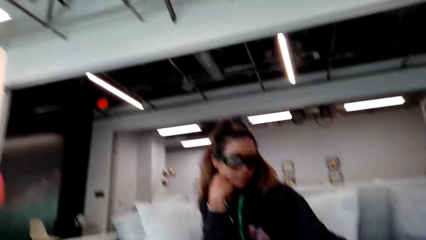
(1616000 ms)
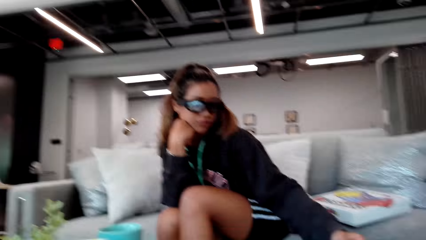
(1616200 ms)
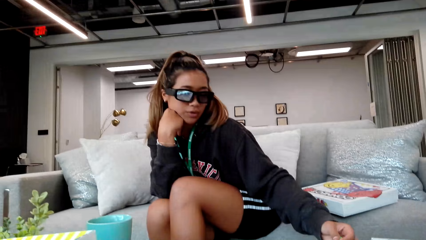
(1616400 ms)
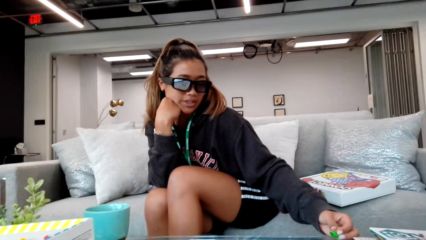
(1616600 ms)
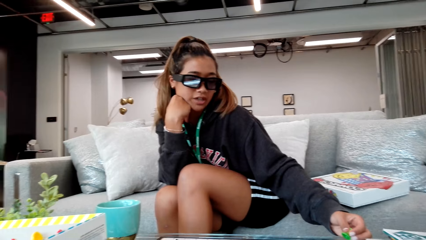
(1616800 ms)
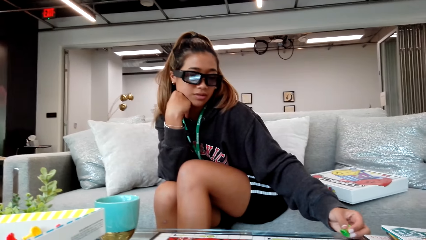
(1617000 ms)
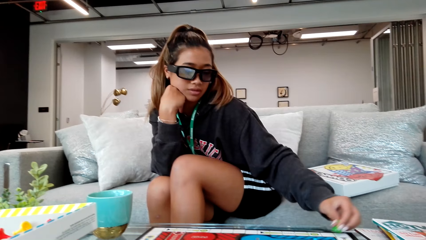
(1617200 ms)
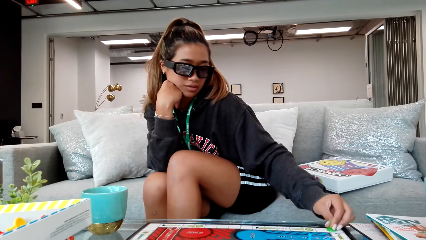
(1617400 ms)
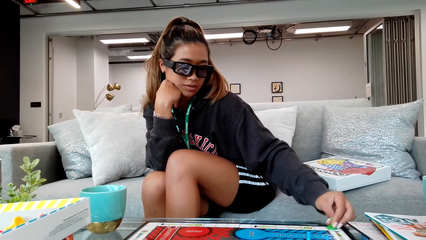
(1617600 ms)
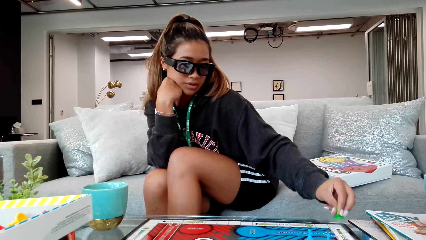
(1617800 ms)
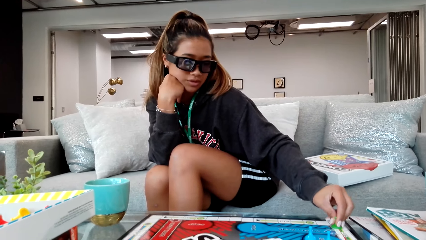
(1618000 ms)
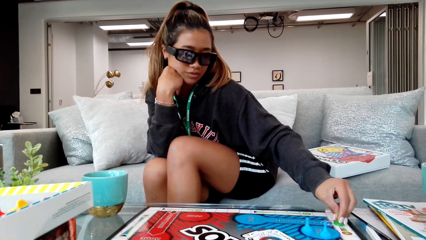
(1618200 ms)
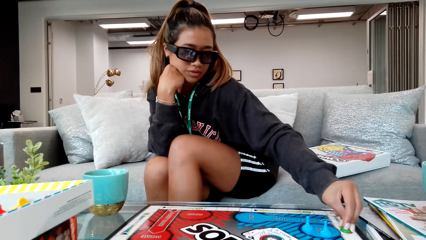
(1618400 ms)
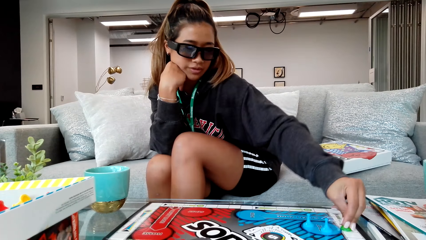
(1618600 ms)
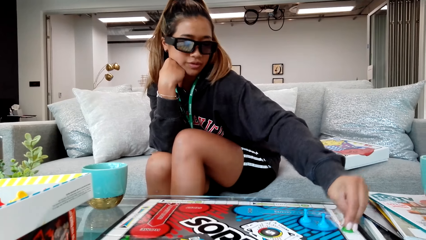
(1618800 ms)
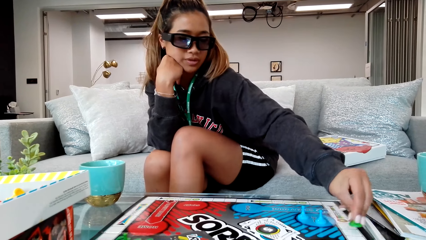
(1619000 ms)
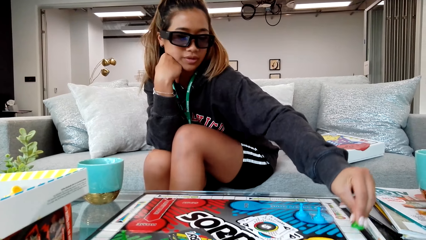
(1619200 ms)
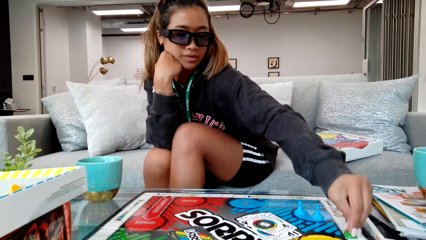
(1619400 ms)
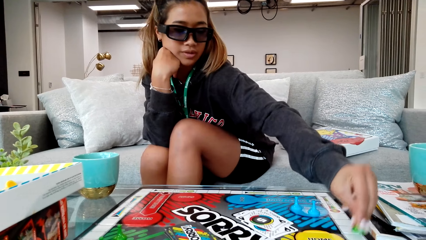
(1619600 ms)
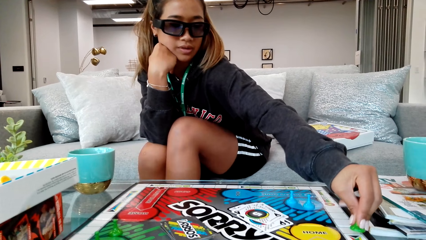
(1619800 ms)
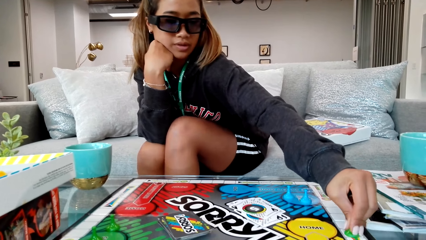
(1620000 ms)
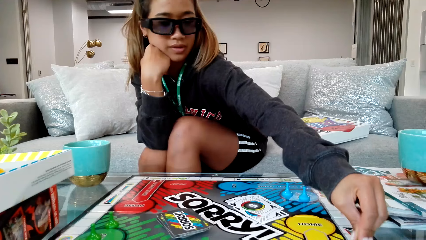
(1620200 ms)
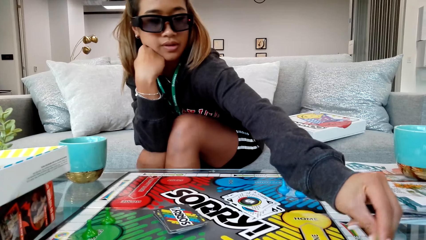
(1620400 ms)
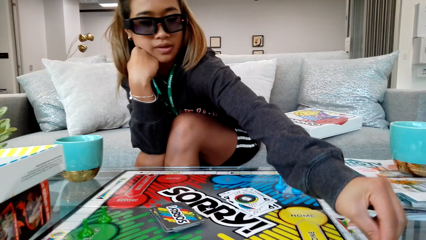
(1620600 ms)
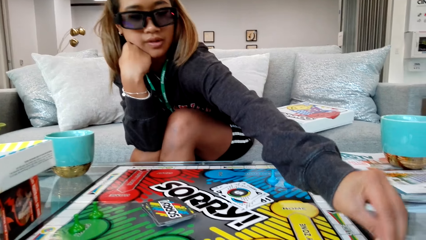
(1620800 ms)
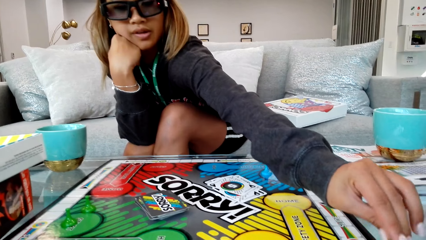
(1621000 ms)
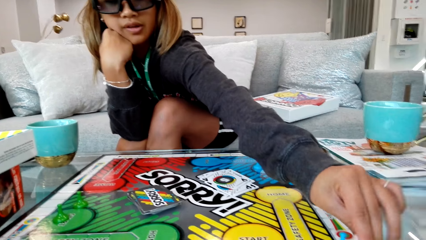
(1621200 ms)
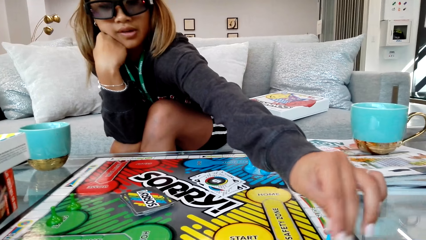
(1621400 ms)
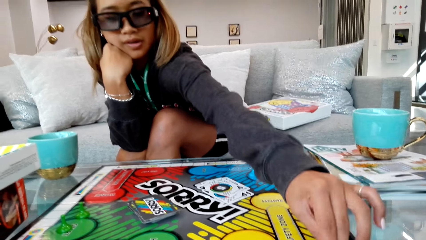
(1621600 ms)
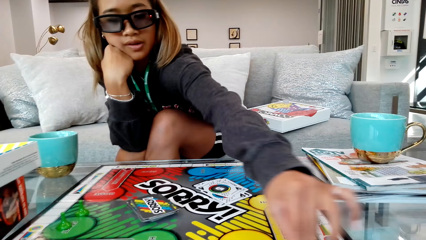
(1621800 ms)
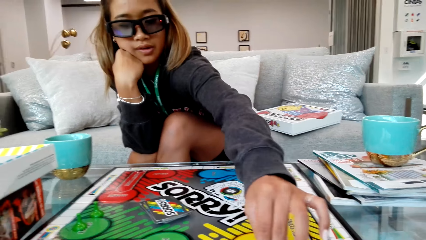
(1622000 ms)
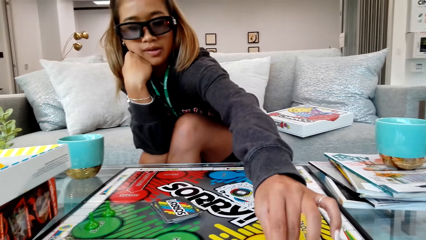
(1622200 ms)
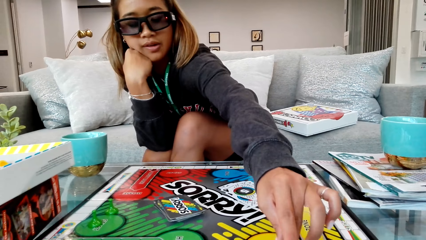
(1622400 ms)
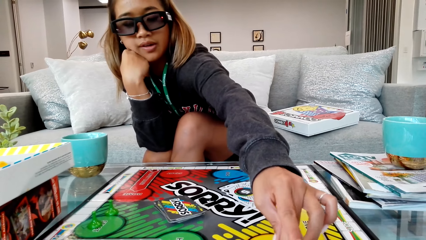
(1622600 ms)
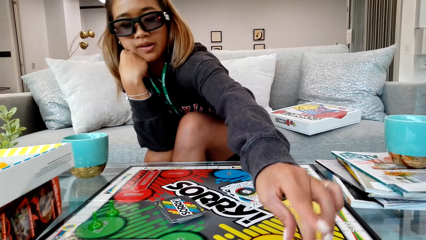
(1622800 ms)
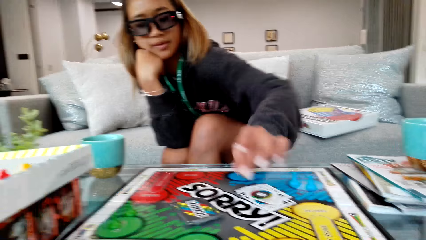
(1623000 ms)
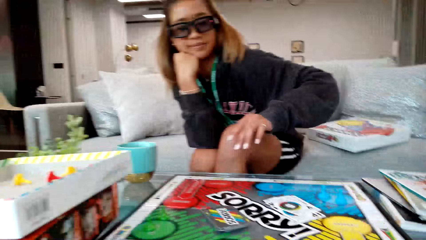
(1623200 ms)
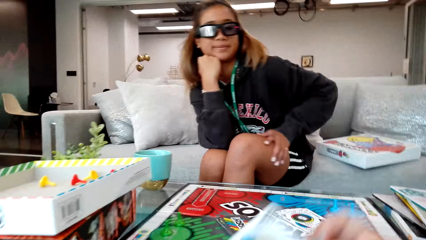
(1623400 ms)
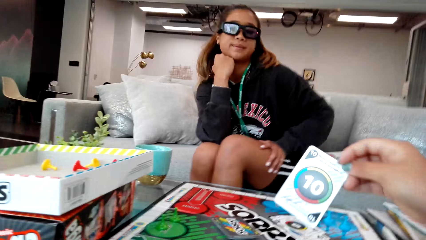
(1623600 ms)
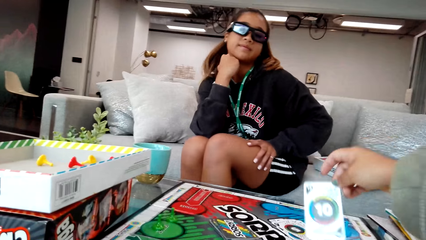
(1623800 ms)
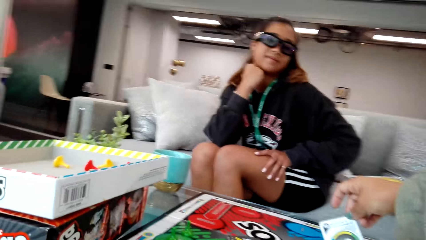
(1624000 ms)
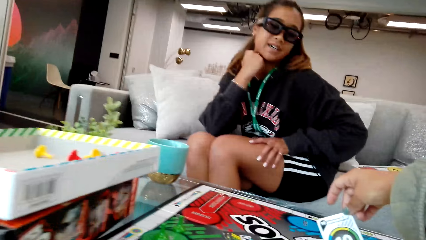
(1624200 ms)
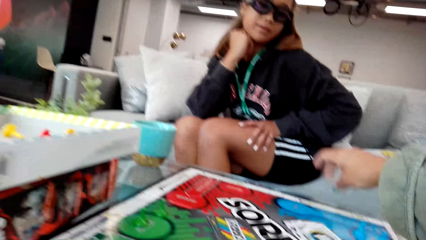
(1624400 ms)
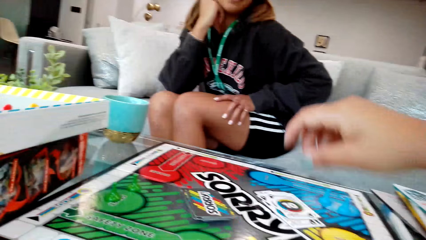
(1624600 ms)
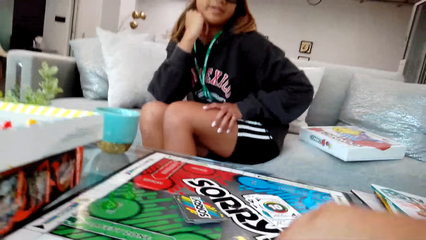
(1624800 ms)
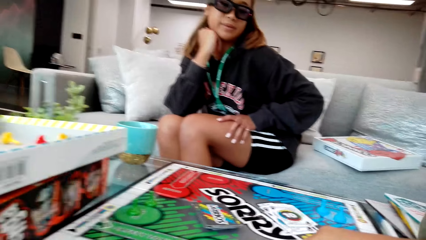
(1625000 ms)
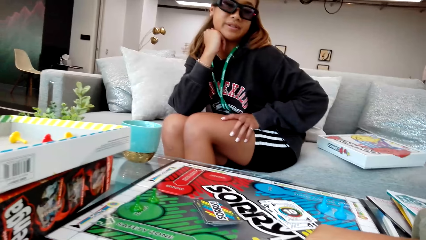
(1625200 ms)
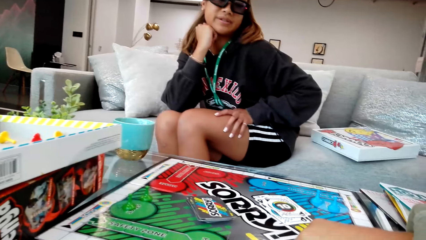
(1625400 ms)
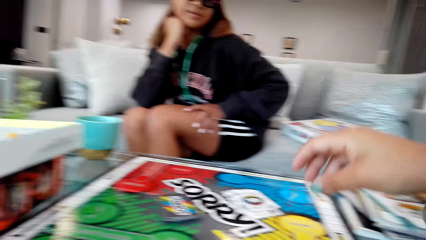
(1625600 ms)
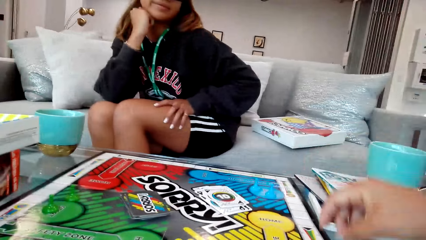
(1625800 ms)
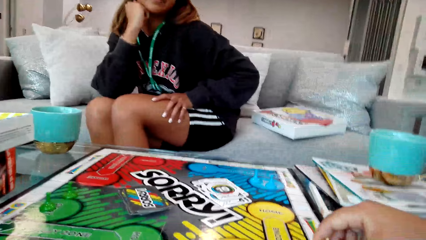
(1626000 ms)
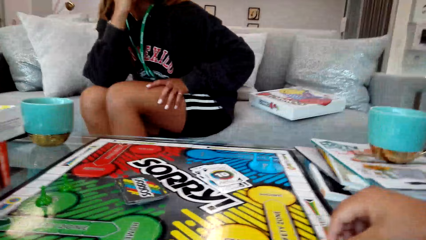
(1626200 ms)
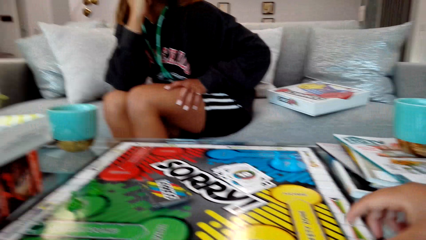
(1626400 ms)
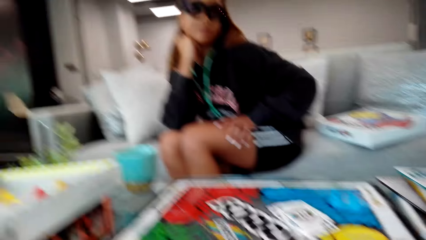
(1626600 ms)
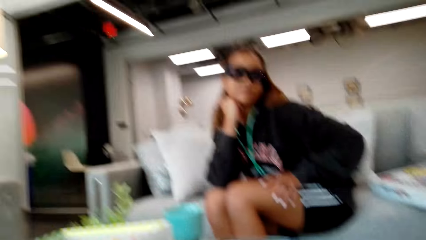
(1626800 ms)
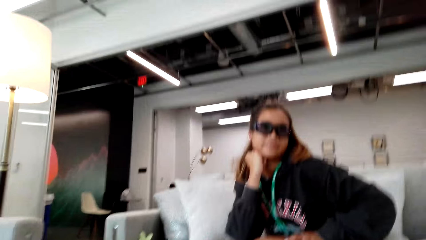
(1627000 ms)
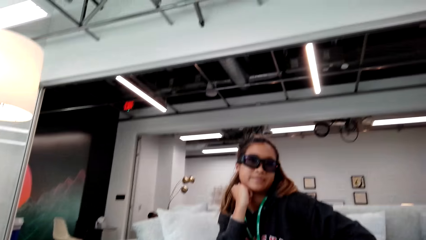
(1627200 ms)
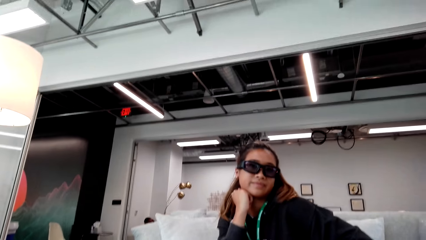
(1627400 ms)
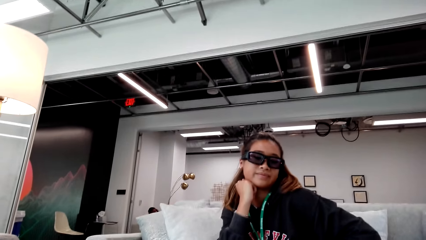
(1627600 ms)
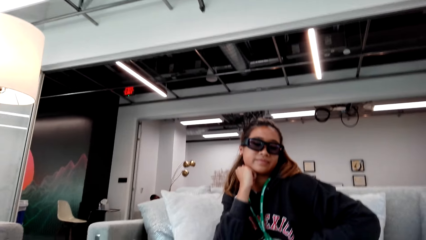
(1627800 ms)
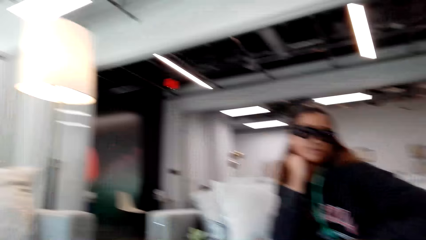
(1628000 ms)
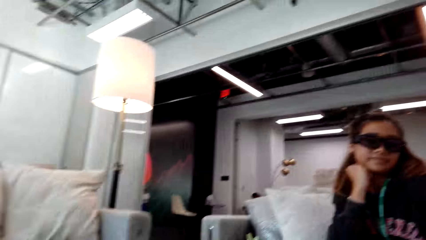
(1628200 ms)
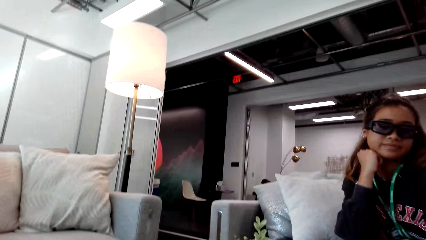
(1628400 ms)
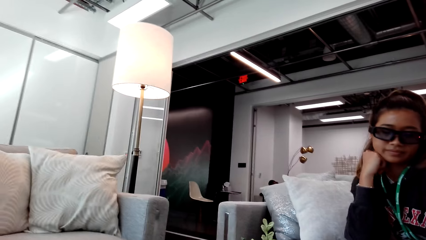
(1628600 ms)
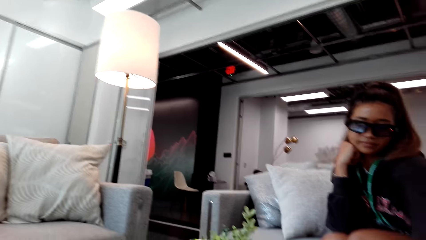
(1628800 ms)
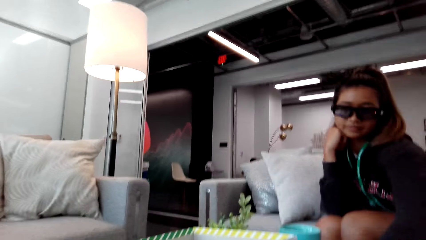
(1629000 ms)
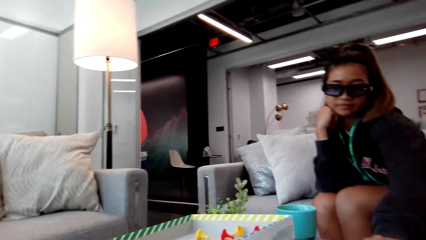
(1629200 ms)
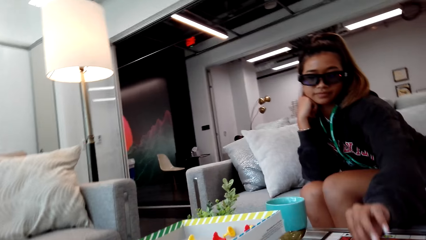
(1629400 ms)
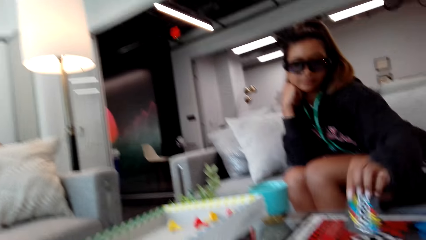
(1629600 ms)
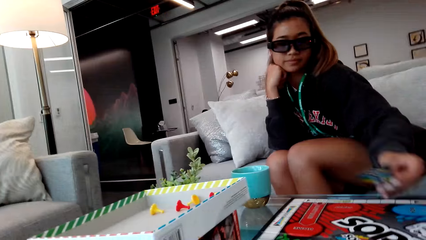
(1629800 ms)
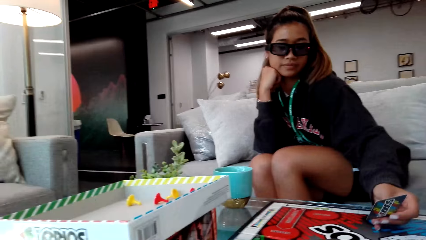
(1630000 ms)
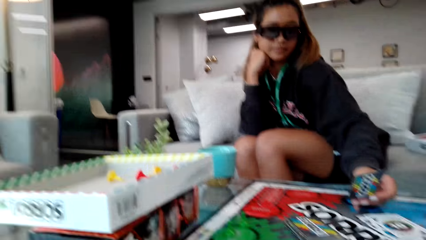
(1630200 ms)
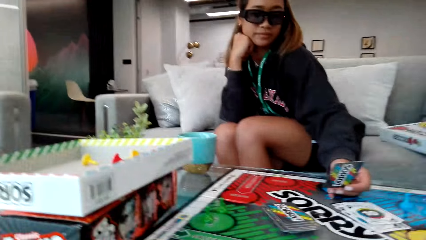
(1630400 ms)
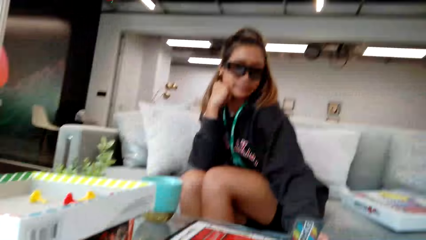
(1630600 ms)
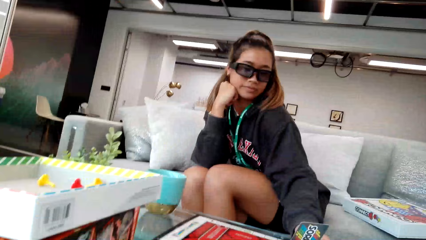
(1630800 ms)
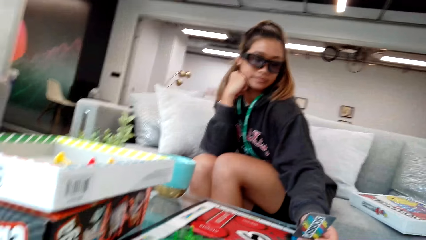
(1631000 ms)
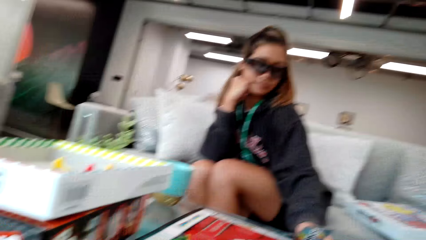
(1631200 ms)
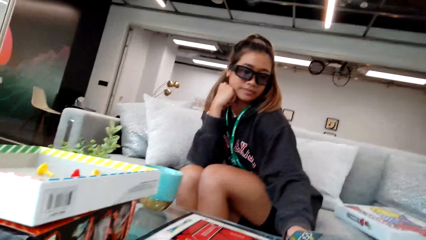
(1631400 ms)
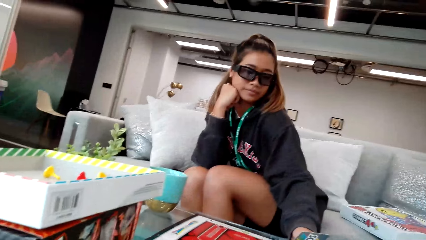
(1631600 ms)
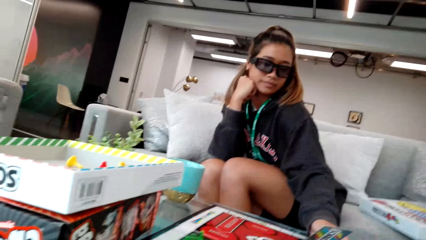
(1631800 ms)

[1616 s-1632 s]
The lady holds the pawn. The lady moves the game pieces on the board. The camera wearer places the game card on the board. He moves his hand. The lady holds a card, looks on the game card, and puts down the card.
